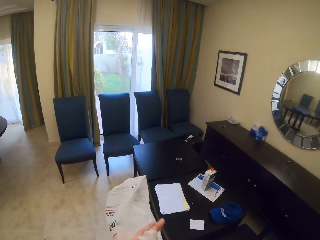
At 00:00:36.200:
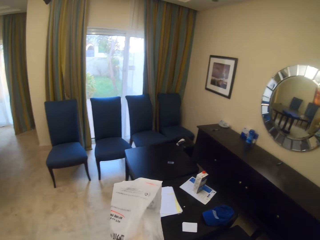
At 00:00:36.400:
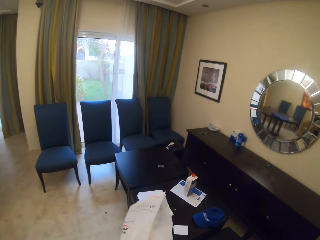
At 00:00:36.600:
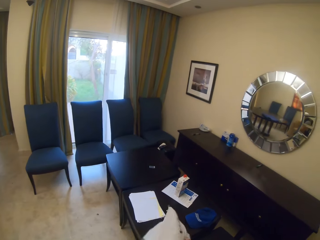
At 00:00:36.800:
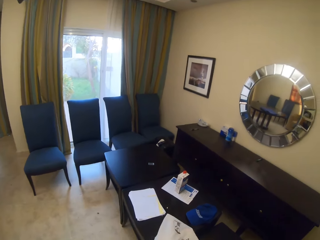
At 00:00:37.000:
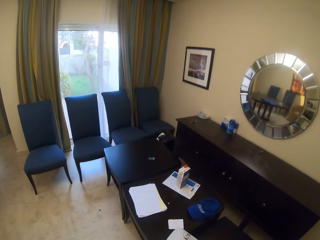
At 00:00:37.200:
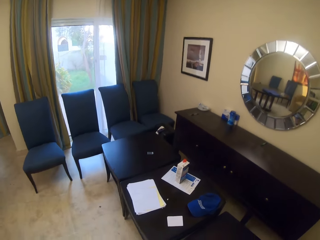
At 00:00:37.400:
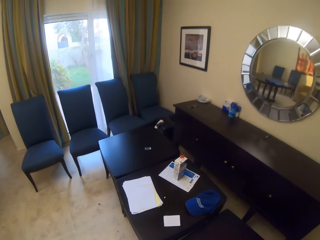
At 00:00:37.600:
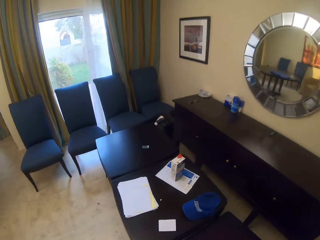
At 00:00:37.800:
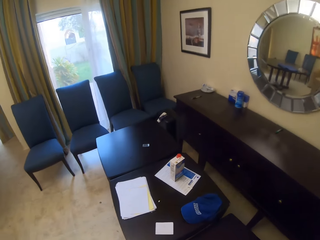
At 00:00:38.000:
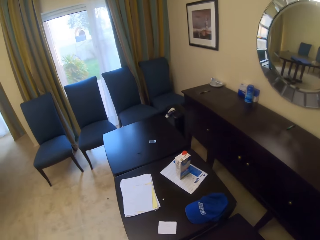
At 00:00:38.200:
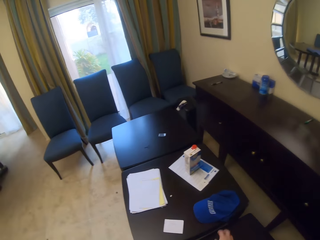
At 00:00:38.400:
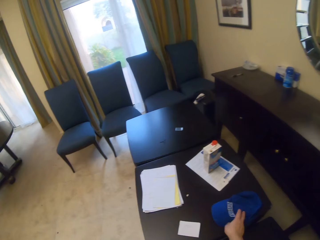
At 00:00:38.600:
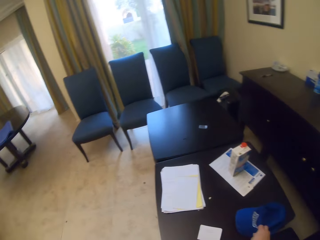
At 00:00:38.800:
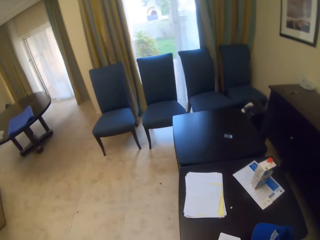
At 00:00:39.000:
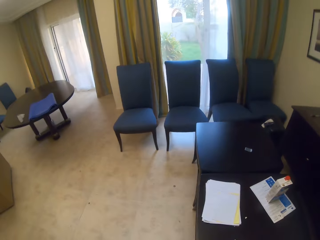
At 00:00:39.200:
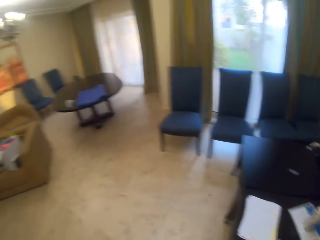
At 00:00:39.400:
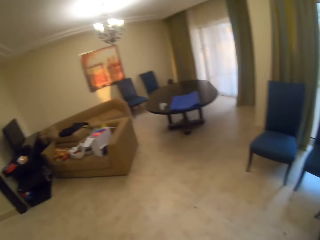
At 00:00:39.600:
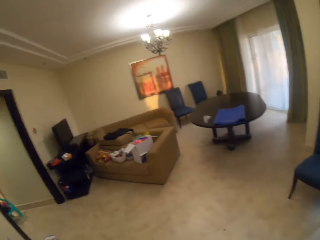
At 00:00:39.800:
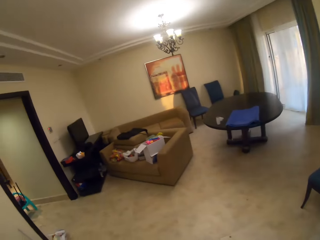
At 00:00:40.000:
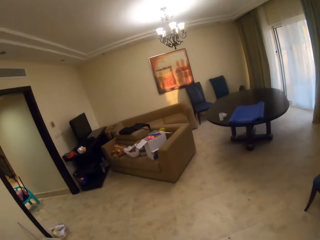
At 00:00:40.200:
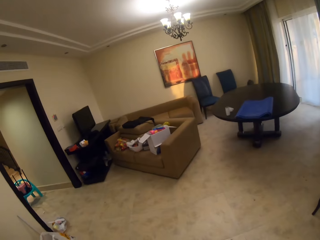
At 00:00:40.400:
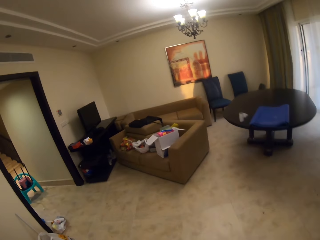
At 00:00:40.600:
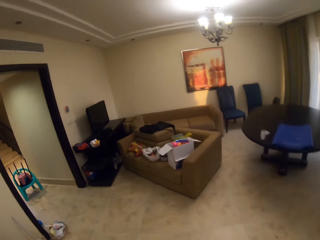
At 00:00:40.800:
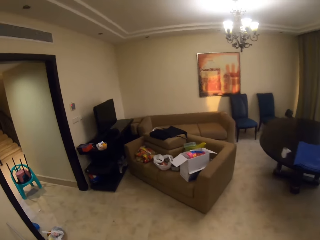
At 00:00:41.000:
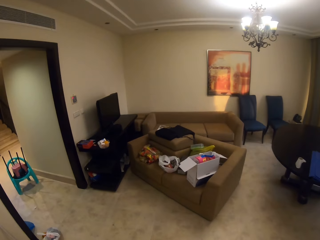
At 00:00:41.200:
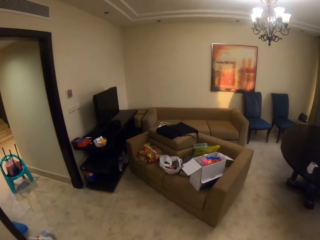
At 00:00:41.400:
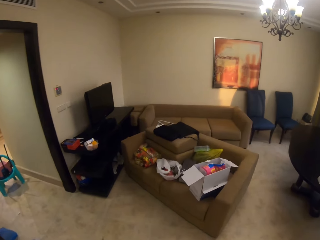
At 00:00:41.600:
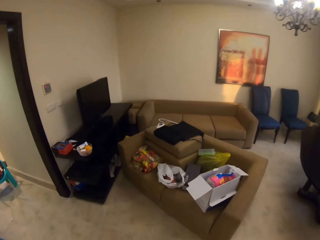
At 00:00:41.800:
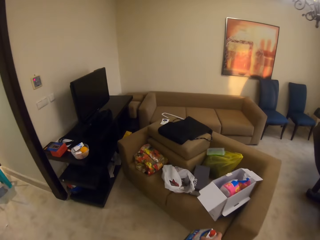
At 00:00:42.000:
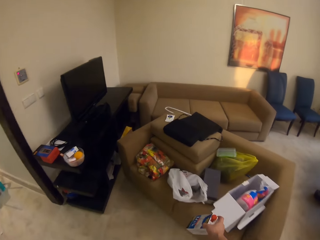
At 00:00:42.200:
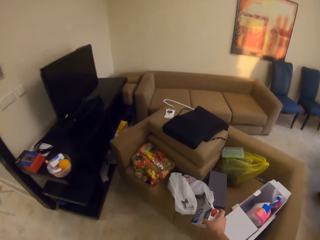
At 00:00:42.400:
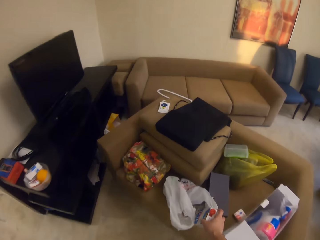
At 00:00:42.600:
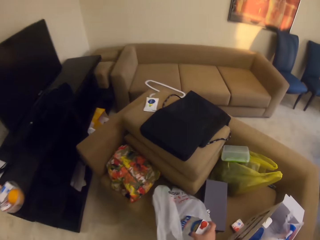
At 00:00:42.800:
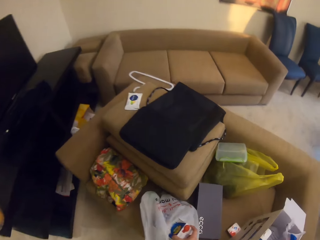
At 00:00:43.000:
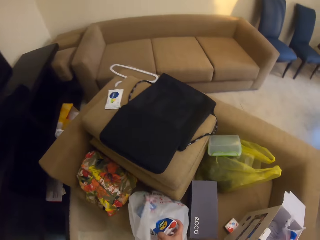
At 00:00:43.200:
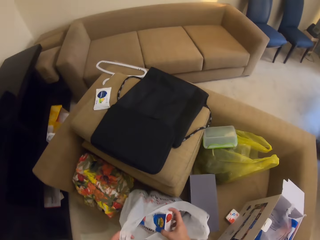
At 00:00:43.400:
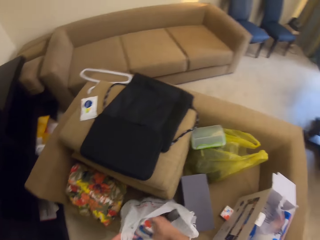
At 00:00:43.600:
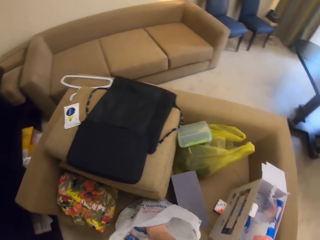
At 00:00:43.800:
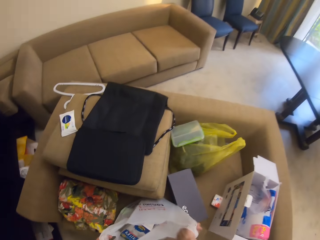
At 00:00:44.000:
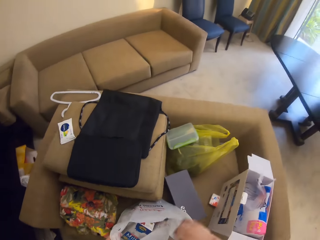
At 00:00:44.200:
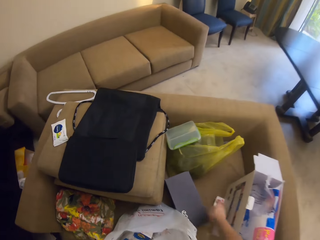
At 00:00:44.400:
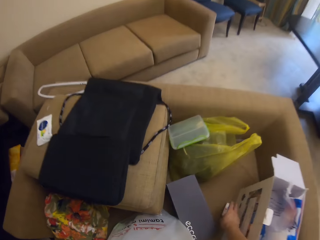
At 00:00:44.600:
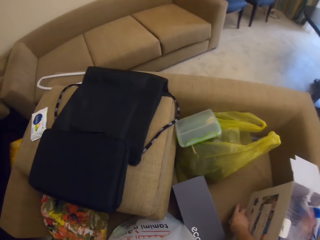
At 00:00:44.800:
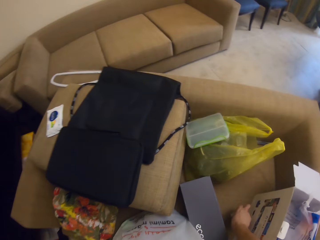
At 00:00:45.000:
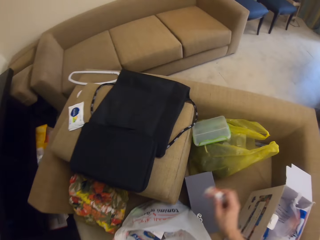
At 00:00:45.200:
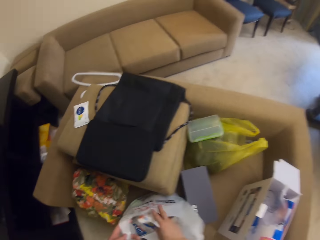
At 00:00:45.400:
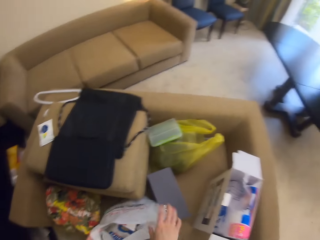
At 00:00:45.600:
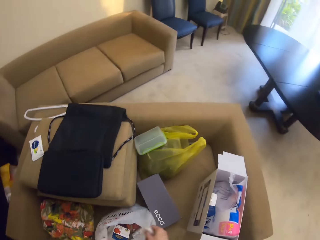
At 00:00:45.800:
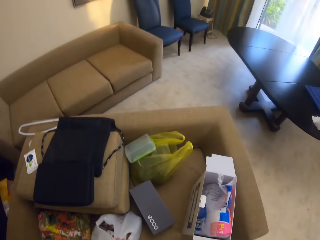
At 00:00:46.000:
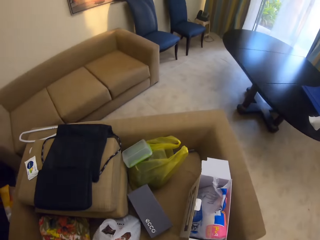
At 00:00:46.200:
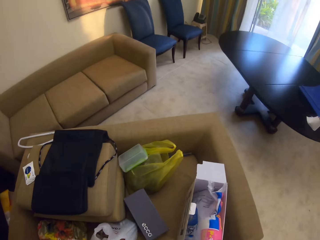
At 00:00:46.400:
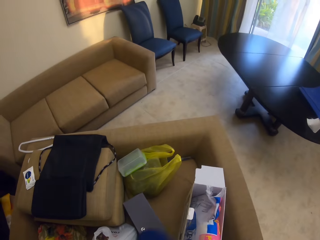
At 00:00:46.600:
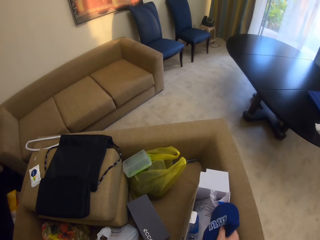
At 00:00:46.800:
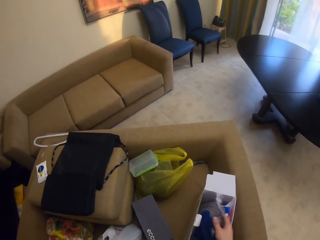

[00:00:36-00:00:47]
The camera wearer puts something in the paper bag. They pick up a cap on the table. They walk and look around. They put a box in the nylon paper bag. They pick up the box on the sofa. They put the box in the nylon paper bag.

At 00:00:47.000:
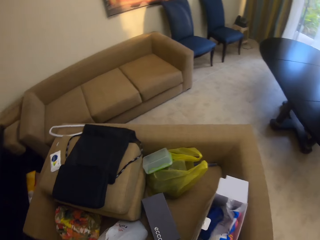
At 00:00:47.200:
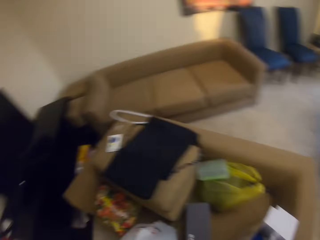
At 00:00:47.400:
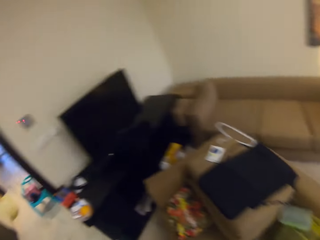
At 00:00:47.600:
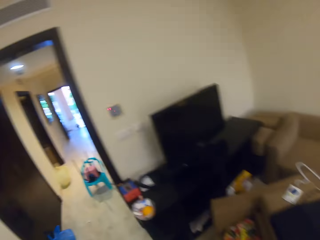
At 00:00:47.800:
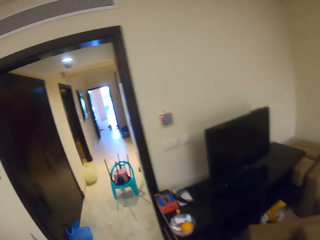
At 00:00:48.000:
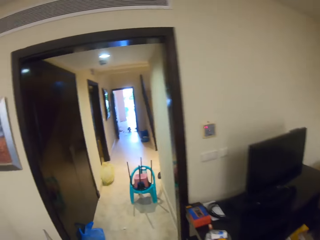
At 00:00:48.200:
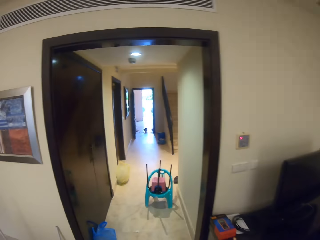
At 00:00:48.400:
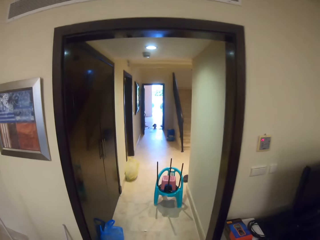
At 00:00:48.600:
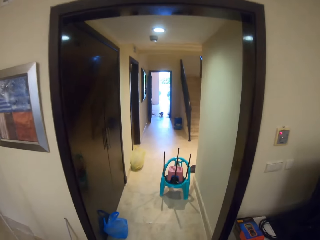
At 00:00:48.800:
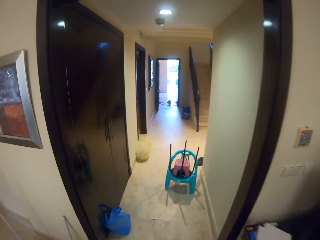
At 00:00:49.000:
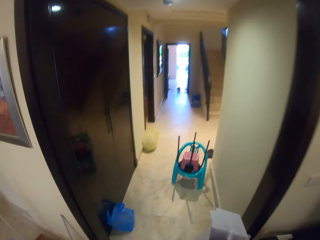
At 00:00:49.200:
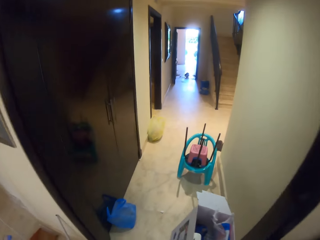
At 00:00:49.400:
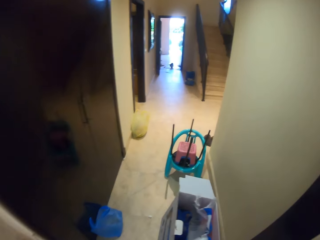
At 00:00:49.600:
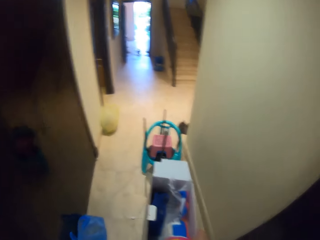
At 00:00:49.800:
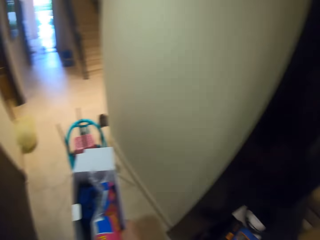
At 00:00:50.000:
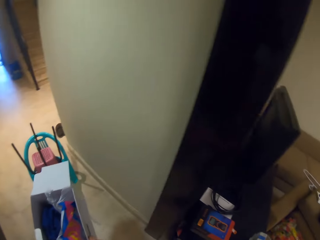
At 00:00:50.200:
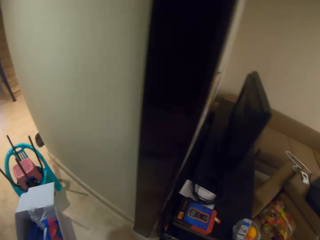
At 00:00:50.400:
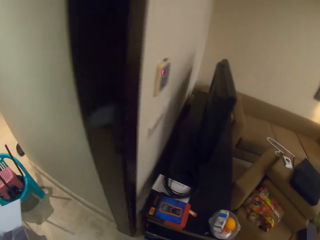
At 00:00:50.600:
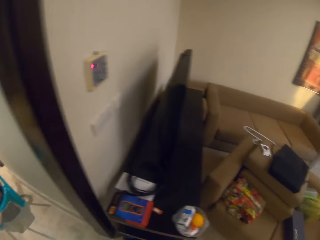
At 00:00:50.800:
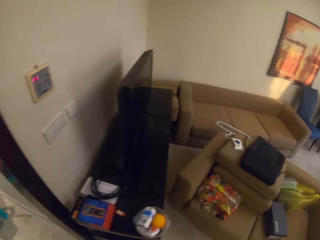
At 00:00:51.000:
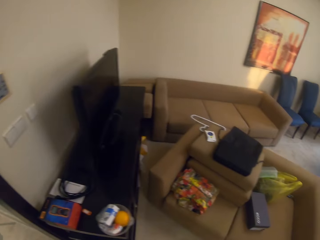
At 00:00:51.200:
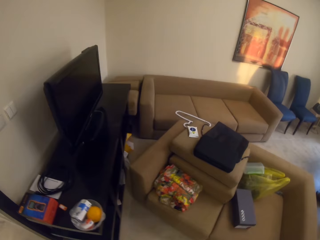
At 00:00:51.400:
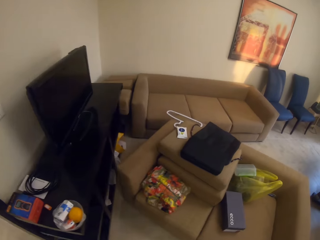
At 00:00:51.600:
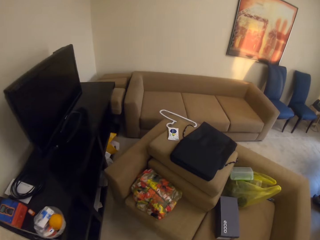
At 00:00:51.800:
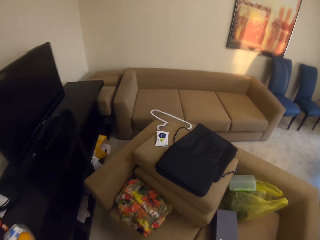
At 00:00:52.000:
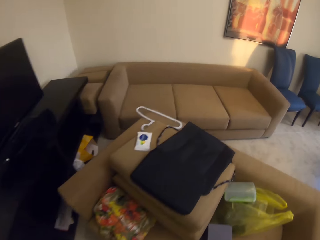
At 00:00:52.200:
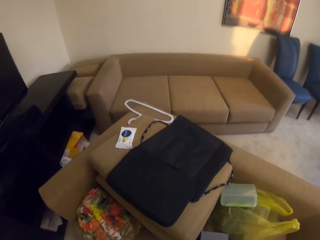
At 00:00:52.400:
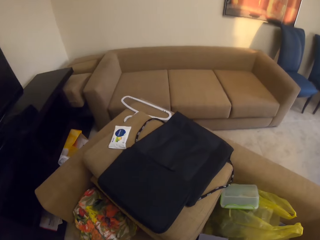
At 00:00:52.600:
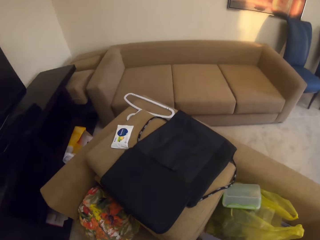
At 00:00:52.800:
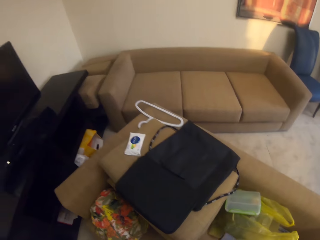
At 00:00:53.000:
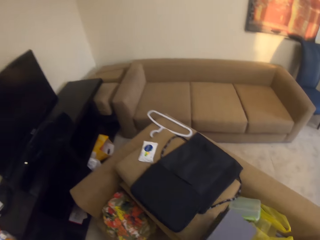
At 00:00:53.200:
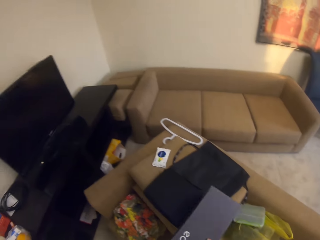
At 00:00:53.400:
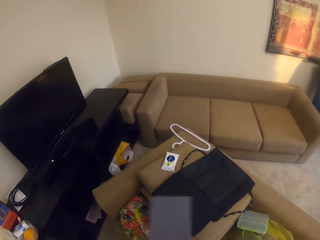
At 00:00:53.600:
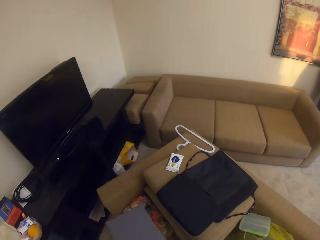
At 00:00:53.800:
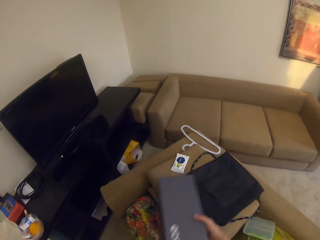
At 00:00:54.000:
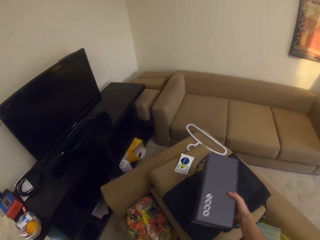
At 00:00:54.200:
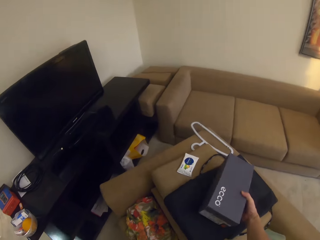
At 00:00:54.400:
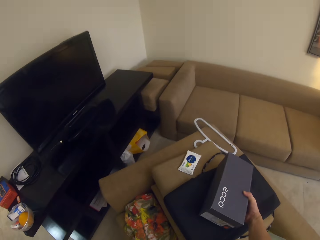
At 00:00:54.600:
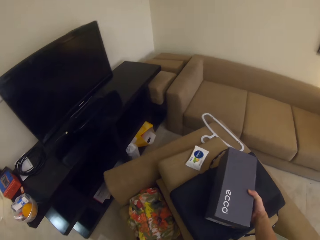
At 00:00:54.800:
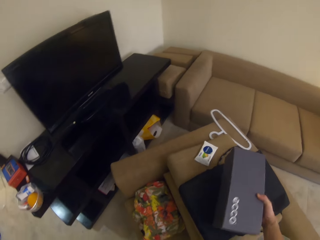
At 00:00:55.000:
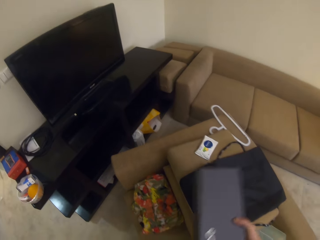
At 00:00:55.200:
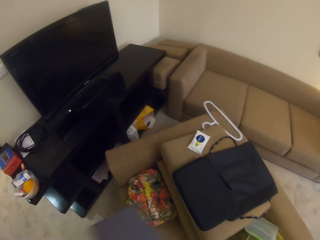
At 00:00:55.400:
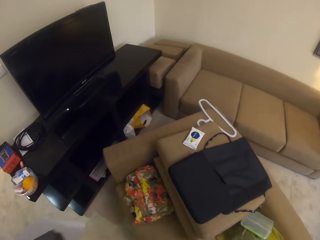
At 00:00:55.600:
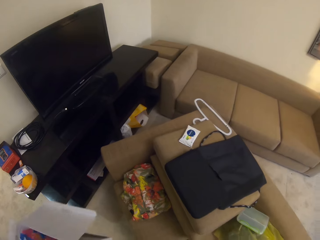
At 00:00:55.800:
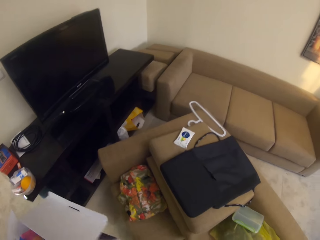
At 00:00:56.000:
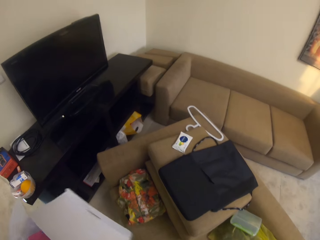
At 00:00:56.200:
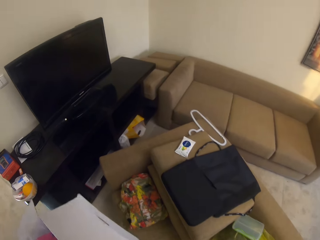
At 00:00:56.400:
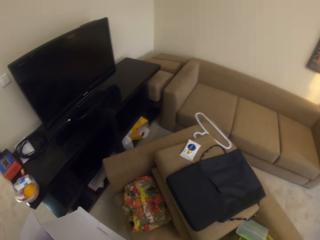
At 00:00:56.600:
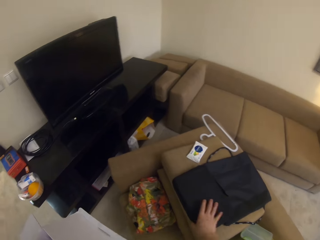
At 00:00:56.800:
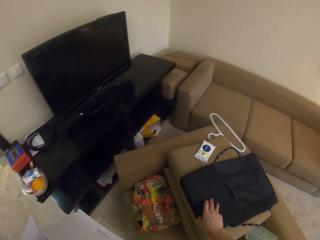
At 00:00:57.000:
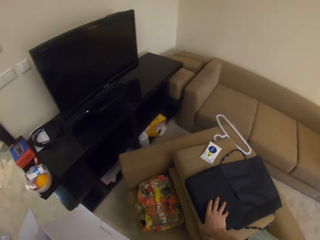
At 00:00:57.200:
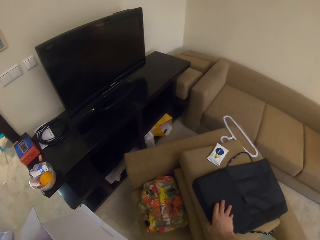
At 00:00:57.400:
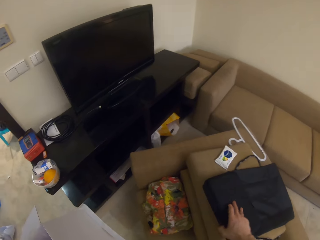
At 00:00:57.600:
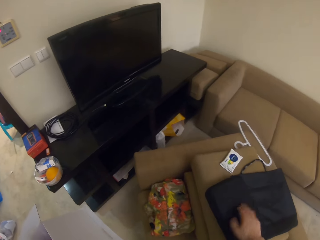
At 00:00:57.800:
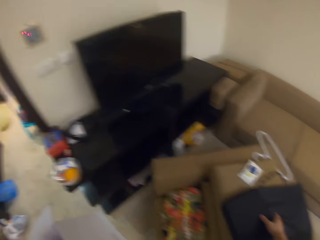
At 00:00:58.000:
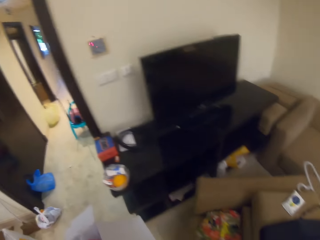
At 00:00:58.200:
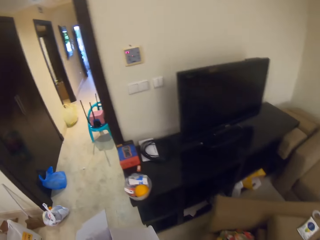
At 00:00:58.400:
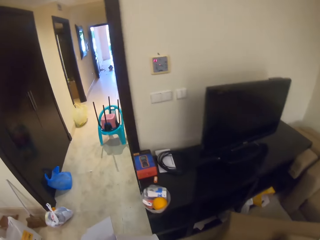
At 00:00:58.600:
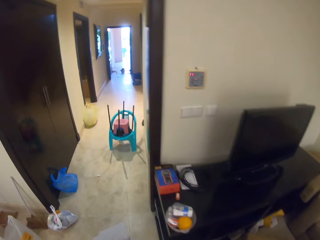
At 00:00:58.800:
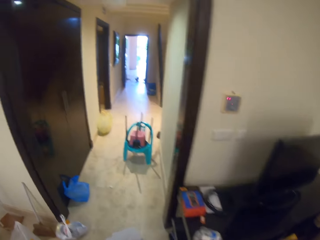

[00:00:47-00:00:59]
The camera wearer puts the cap in the box. They look around and move towards the door. They hold the box in the hand. They look around and move back to the sitting room. They pick up the box on the sofa. They put the box on the couch. They pick up the box. They pick up a bag on the sofa.
